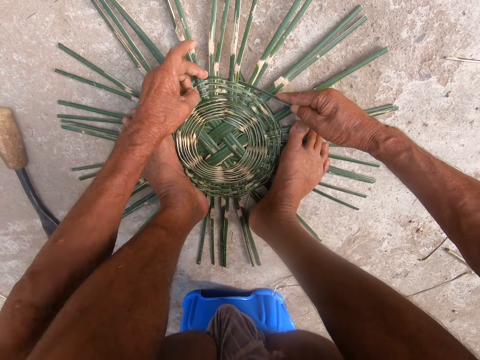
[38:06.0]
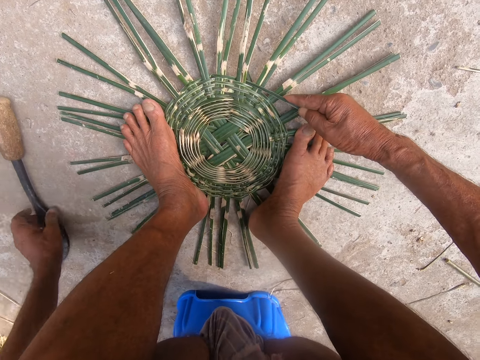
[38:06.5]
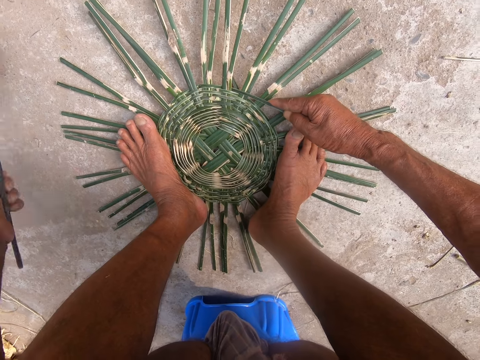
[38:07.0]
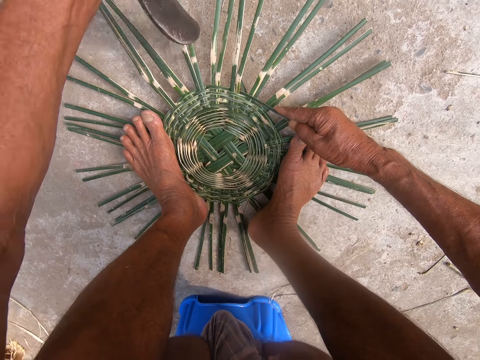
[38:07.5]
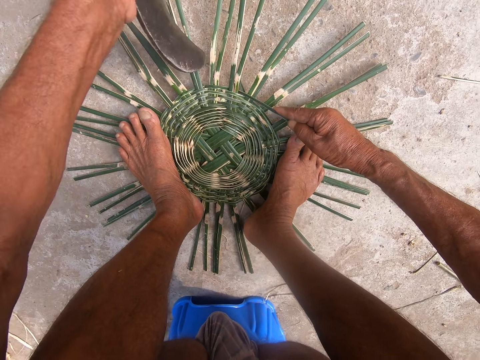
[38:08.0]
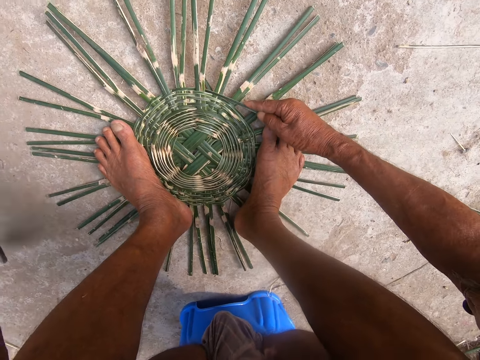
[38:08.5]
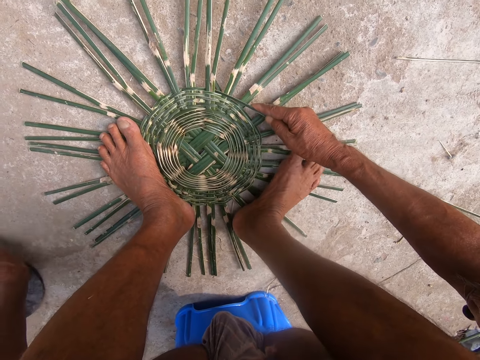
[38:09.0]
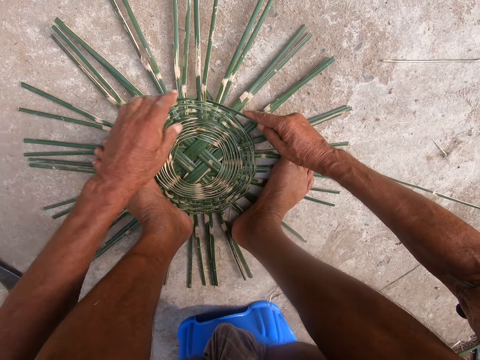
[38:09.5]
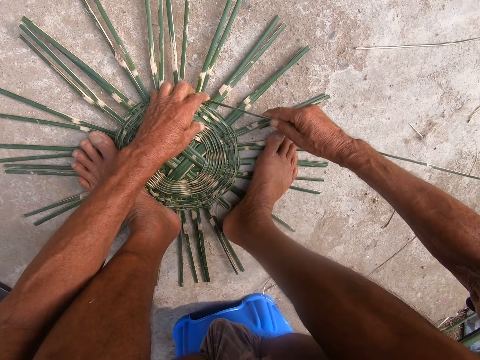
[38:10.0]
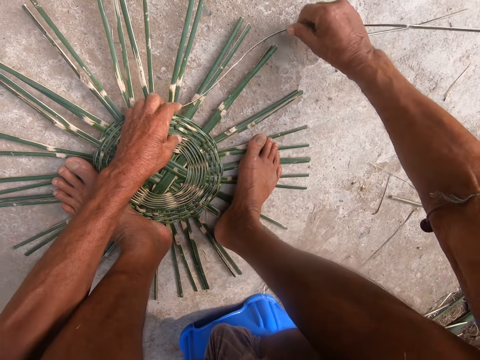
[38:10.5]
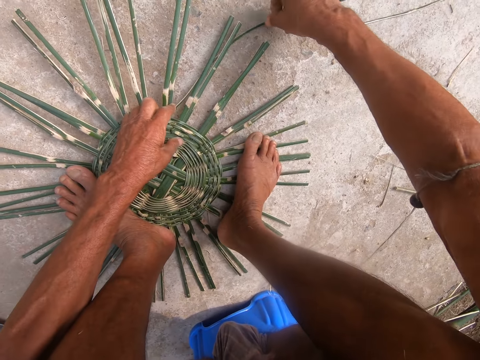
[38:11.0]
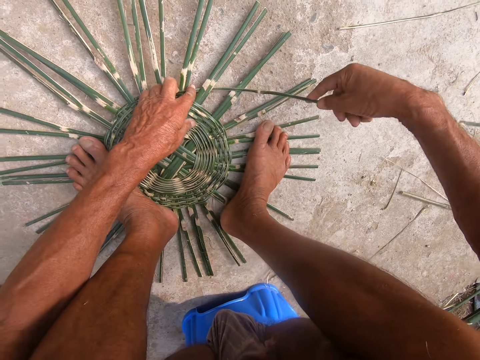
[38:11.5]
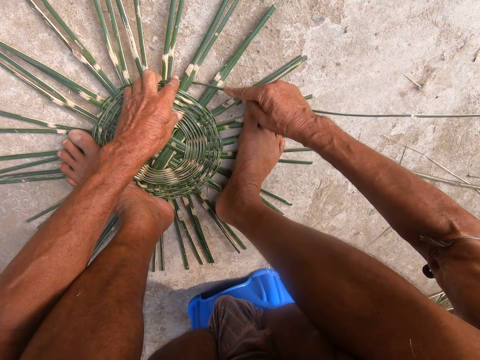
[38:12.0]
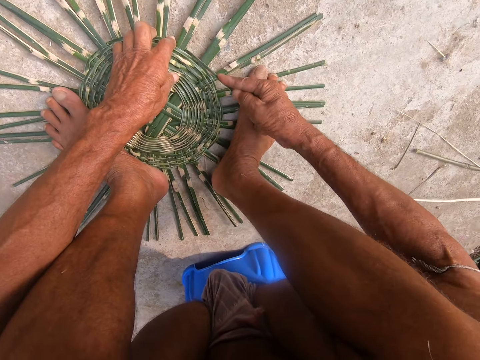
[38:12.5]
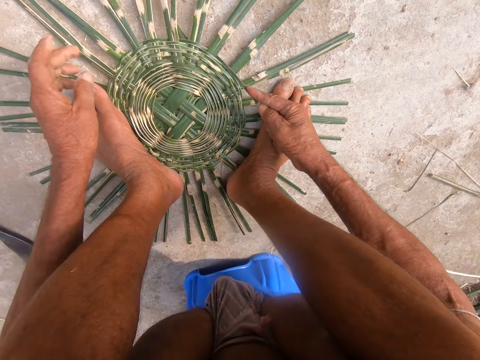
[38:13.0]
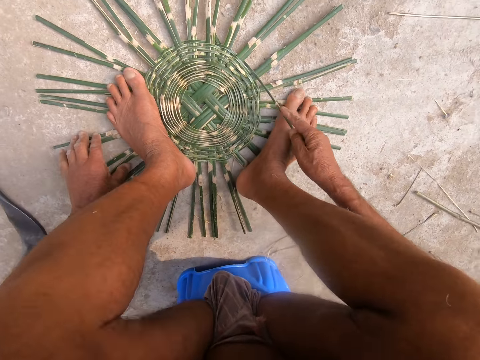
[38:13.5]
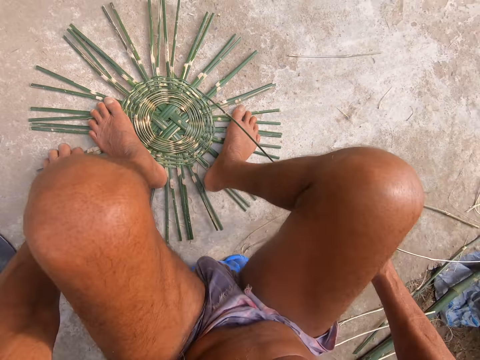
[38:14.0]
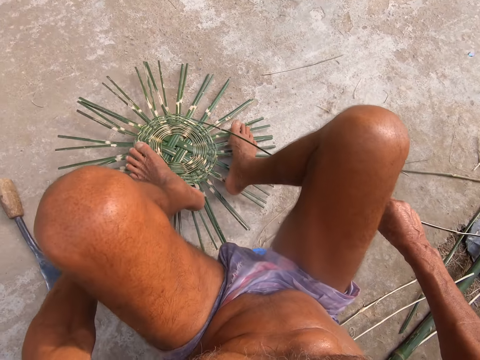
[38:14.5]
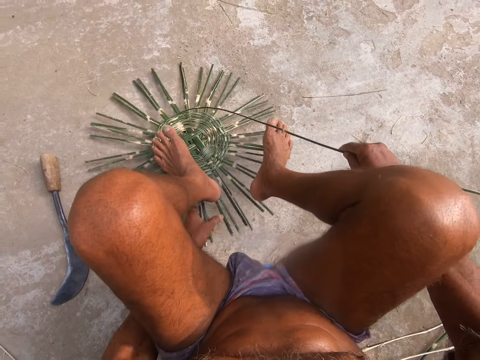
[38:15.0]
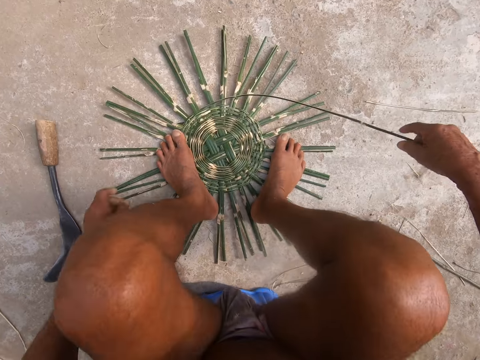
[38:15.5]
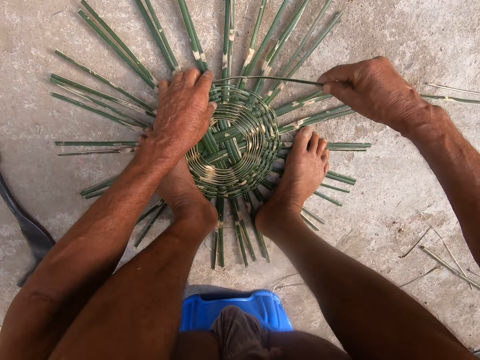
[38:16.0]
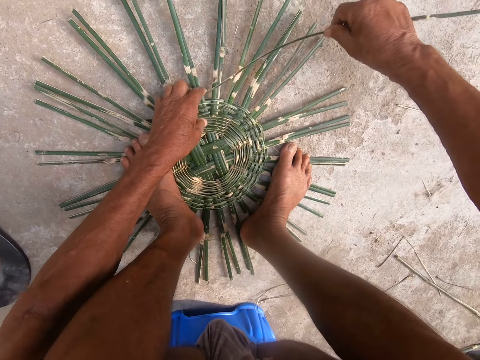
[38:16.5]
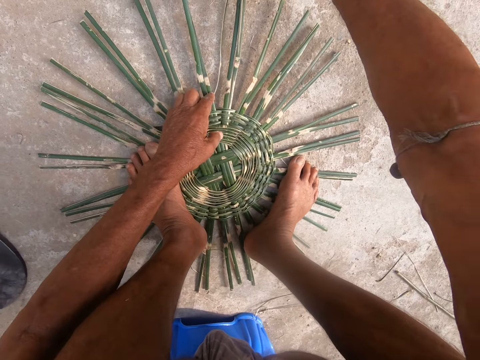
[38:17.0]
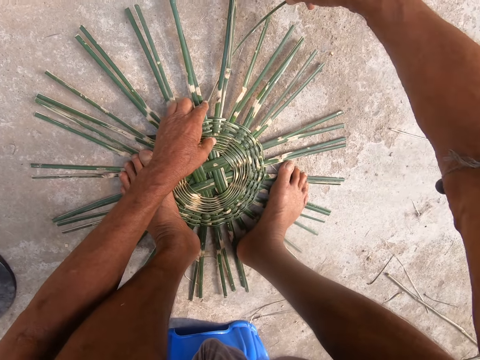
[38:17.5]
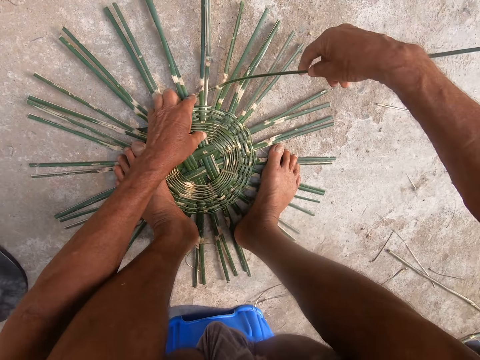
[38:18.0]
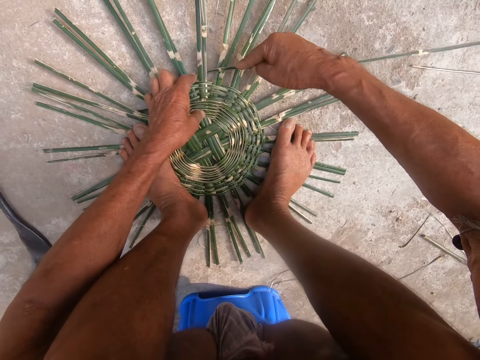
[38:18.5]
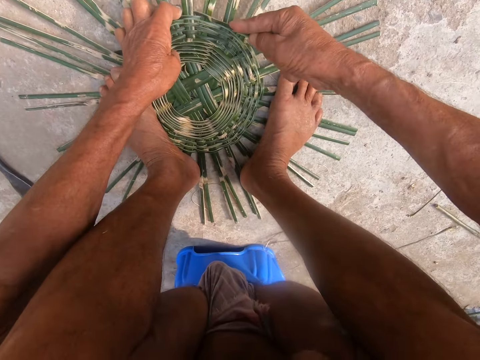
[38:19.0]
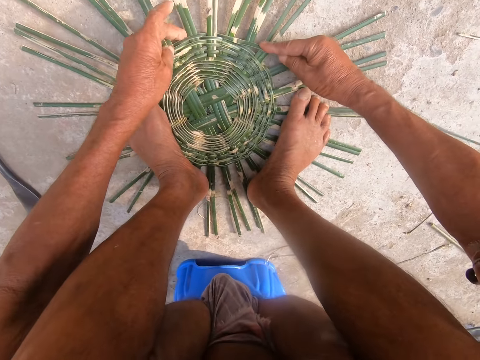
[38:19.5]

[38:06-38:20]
The camera wearer picks up the sickle knife from the ground with his left hand. He hits the bamboo strips on the ground with the sickle knife in his left hand. He drops the sickle knife on the ground with his left hand. He weaves the basket with the bamboo strips on the ground with both hands. He adjusts the bamboo strips on the ground with his left hand. He rotates the palm thatch. He holds the bamboo strips on the ground with both legs. He weaves the basket with the bamboo strips on the ground with both hands.

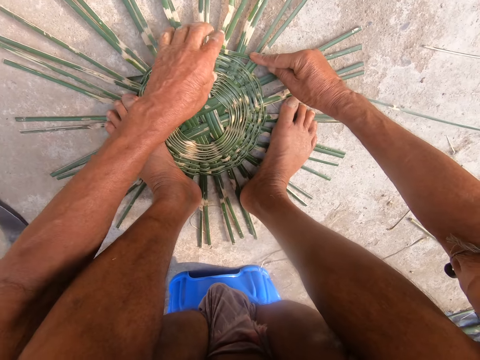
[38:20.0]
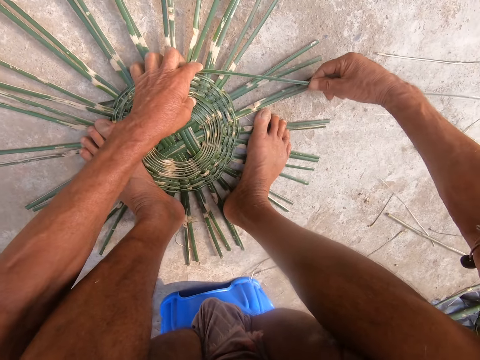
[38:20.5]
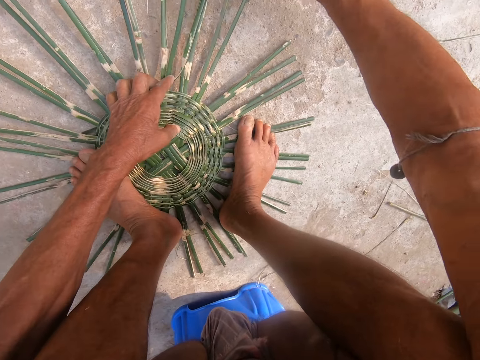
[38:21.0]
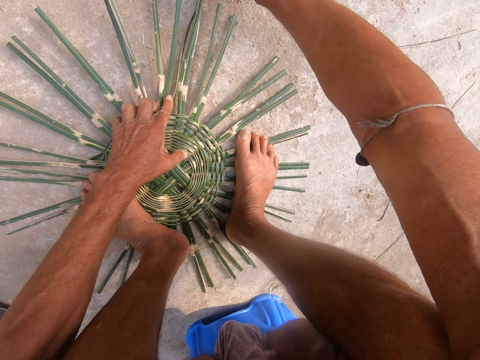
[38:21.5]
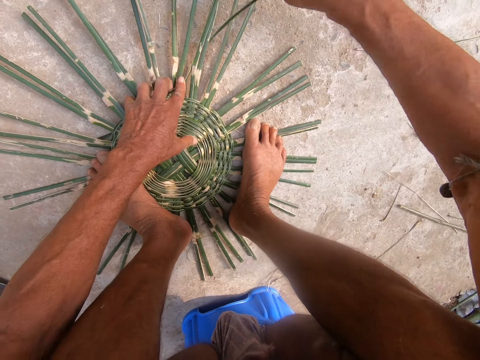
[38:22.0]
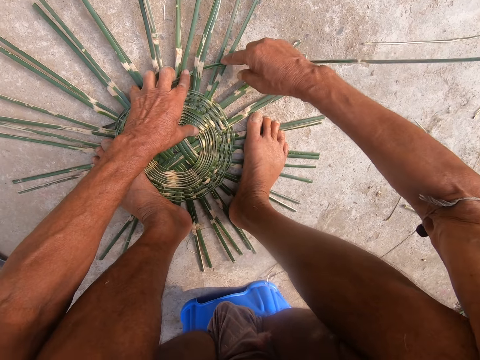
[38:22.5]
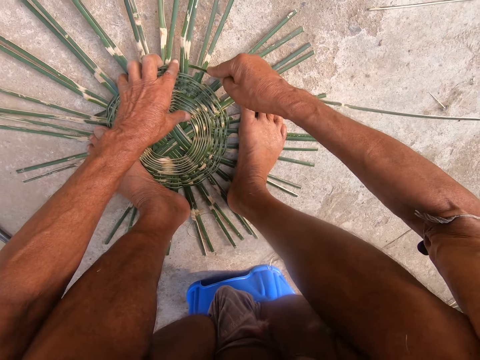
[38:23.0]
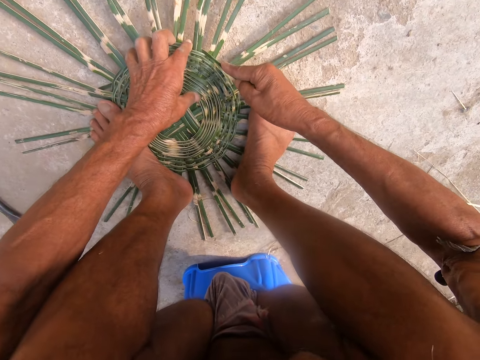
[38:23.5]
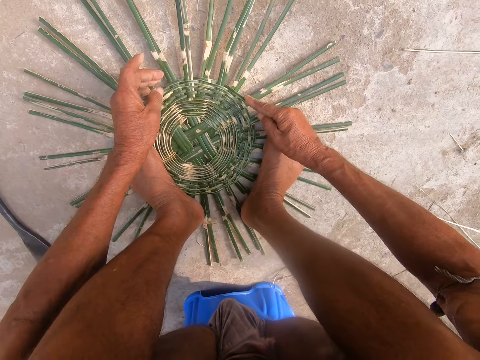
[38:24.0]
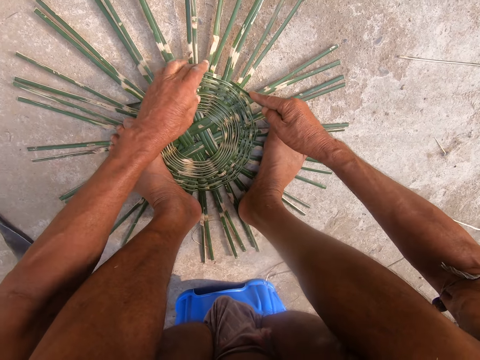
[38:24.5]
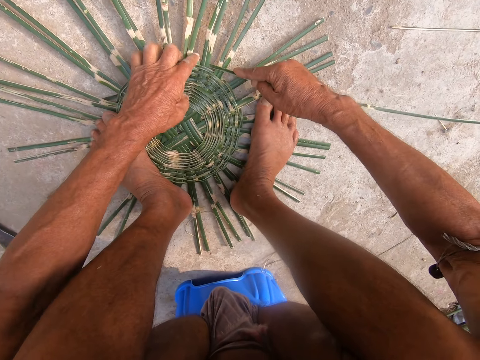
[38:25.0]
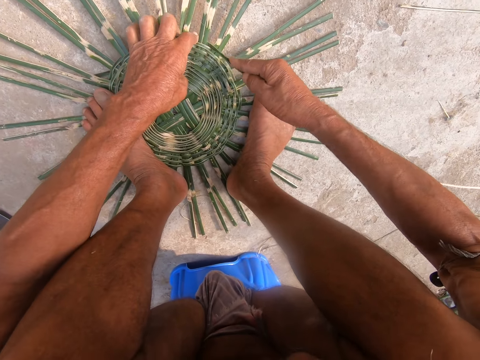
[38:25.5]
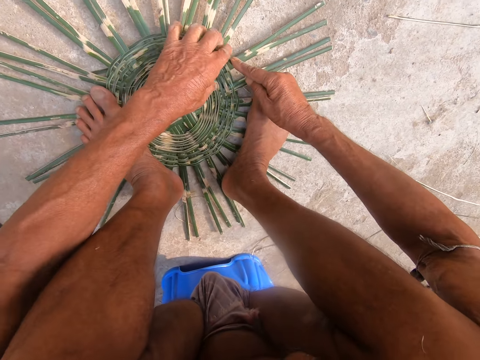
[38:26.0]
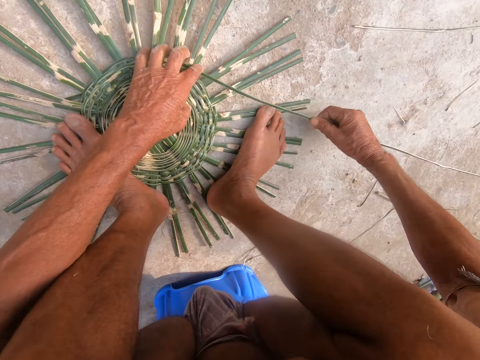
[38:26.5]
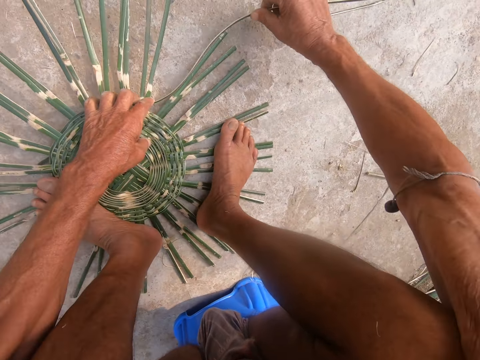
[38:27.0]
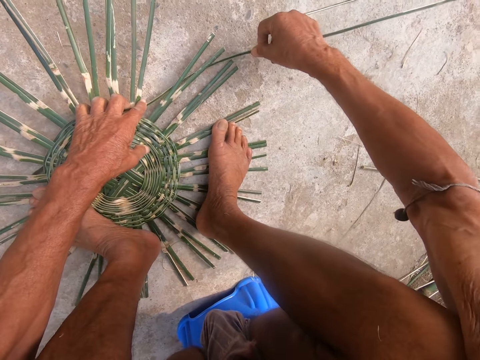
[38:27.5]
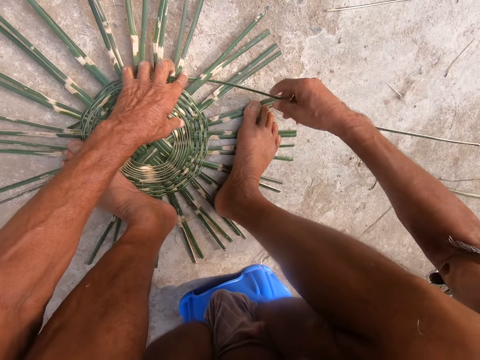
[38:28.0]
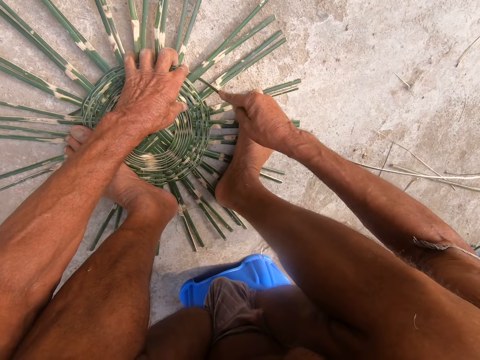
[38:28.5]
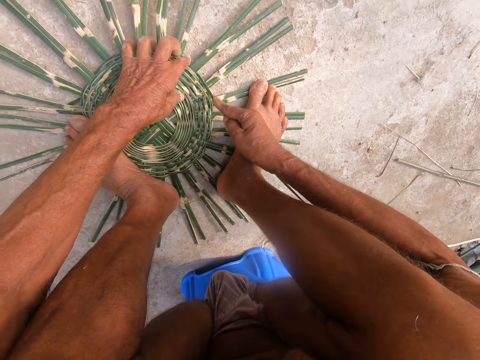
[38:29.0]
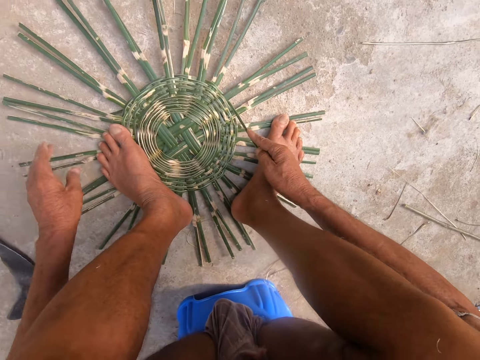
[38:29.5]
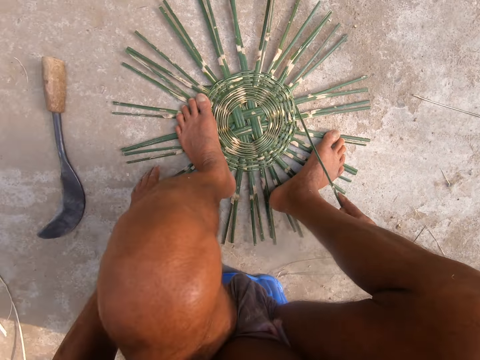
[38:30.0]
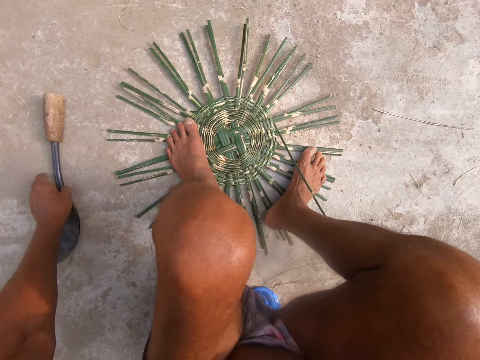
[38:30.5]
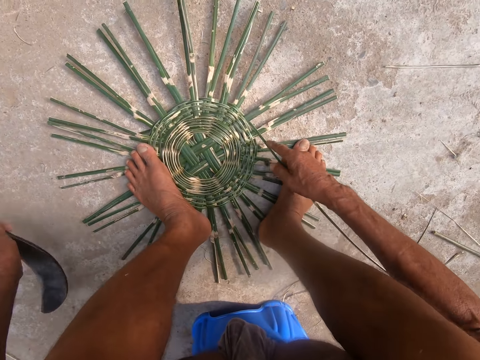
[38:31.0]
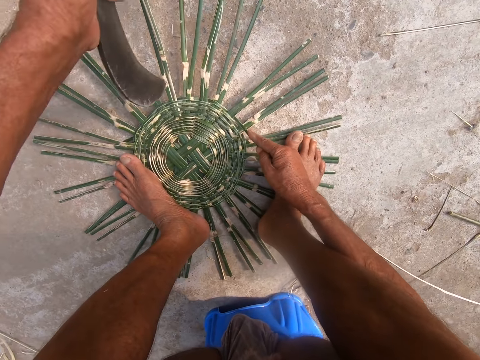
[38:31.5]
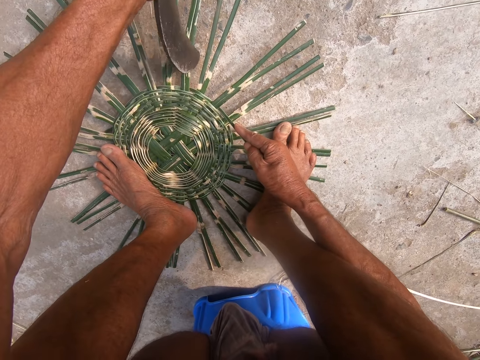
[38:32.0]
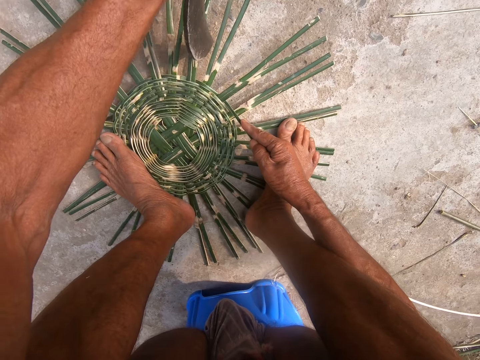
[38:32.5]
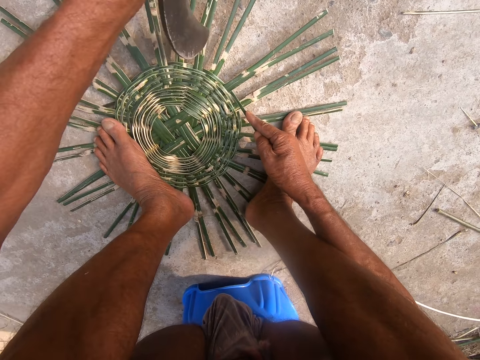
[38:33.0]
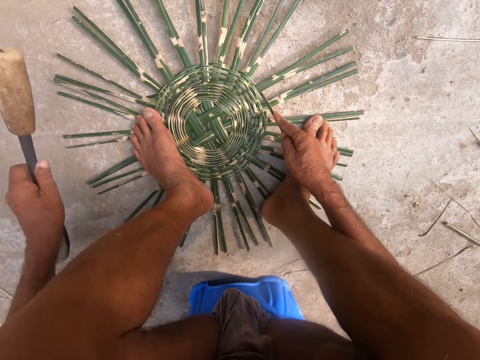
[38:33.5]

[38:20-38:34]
The camera wearer makes a palm thatch pattern. He picks up the sickle knife from the ground with his left hand. He hits the bamboo strips on the ground with the sickle knife in his left hand.
